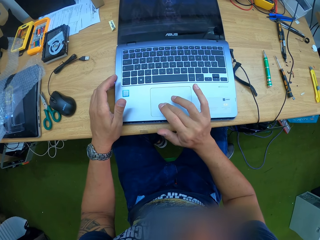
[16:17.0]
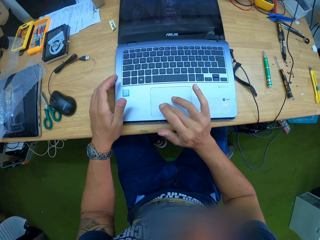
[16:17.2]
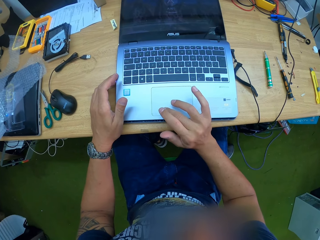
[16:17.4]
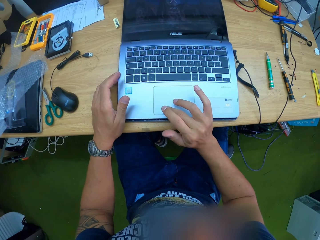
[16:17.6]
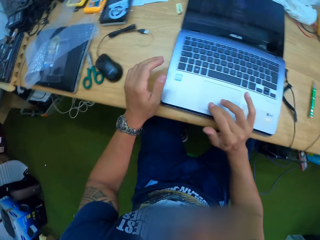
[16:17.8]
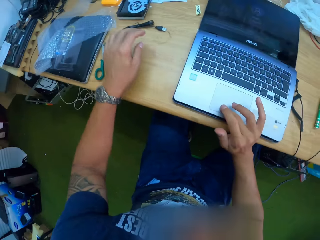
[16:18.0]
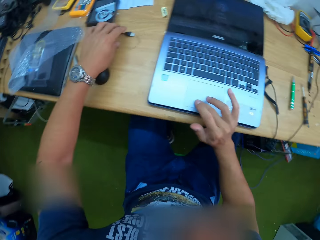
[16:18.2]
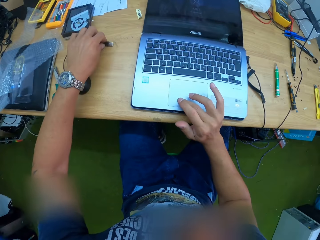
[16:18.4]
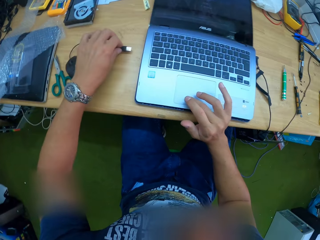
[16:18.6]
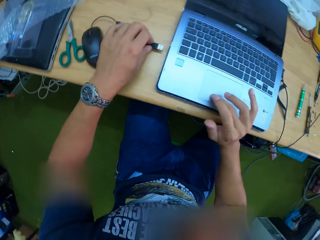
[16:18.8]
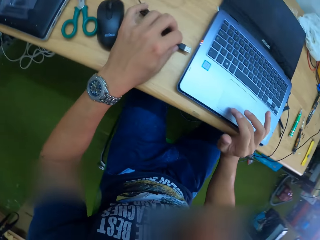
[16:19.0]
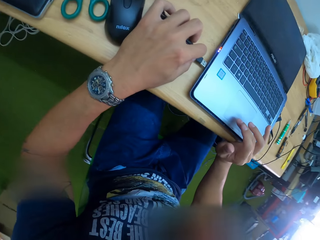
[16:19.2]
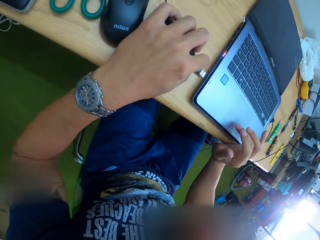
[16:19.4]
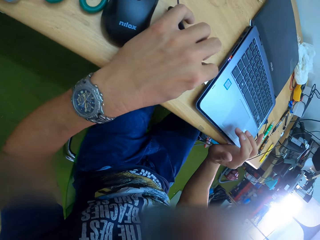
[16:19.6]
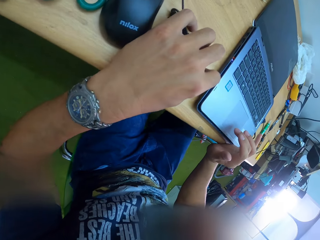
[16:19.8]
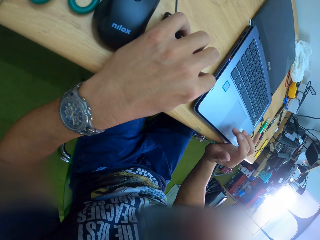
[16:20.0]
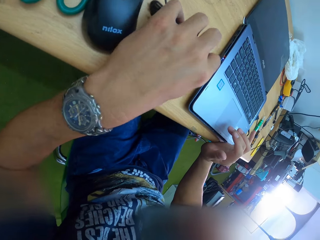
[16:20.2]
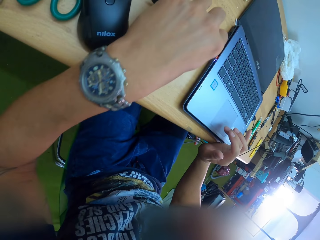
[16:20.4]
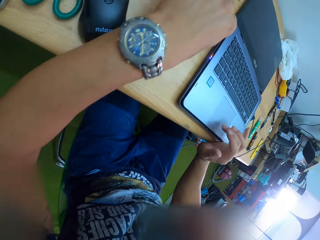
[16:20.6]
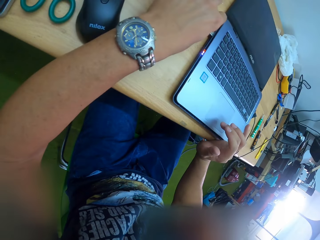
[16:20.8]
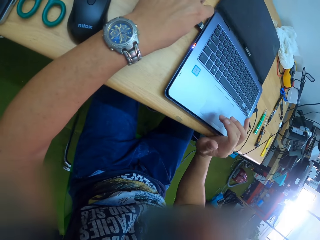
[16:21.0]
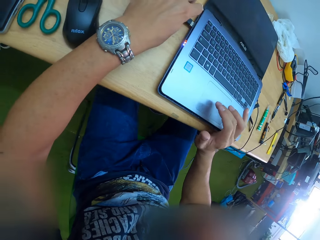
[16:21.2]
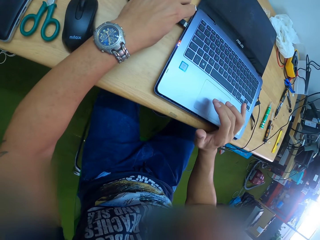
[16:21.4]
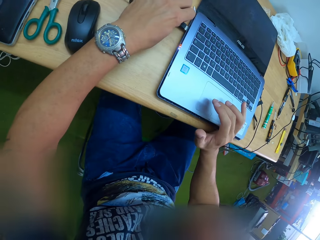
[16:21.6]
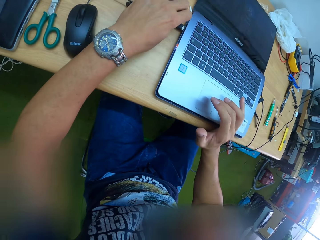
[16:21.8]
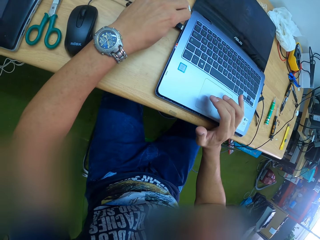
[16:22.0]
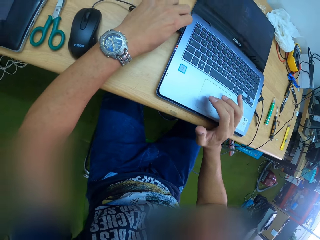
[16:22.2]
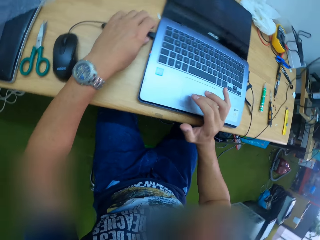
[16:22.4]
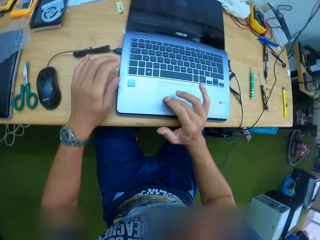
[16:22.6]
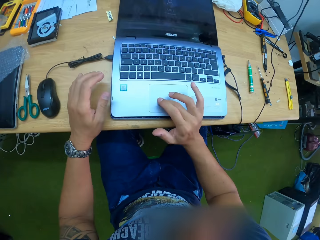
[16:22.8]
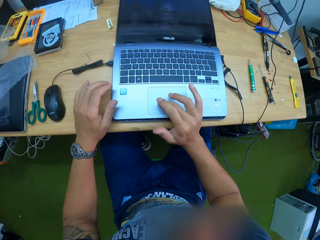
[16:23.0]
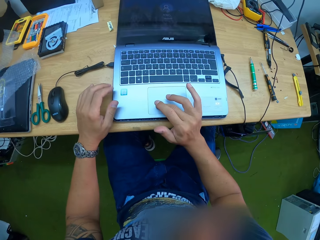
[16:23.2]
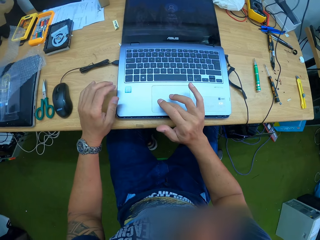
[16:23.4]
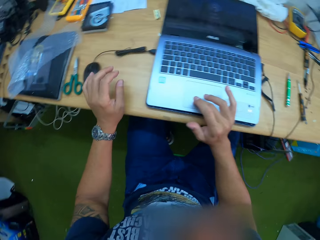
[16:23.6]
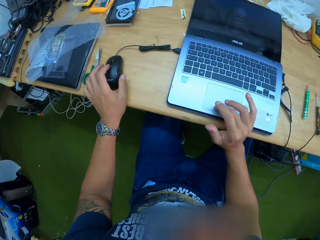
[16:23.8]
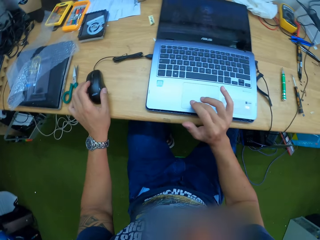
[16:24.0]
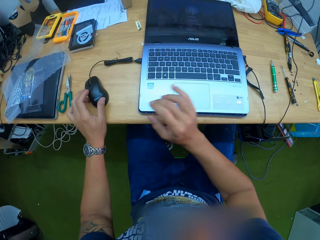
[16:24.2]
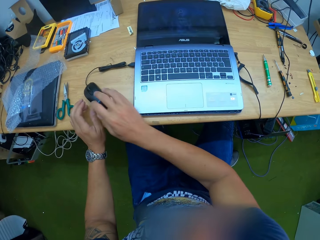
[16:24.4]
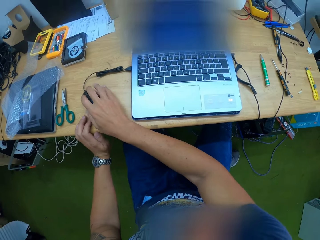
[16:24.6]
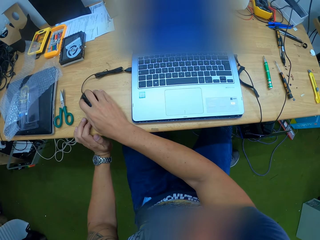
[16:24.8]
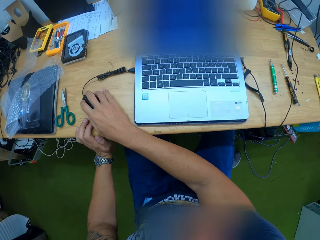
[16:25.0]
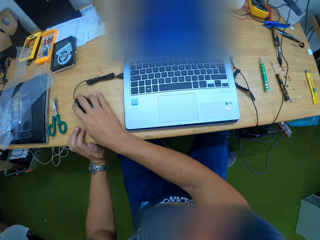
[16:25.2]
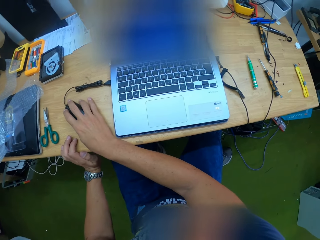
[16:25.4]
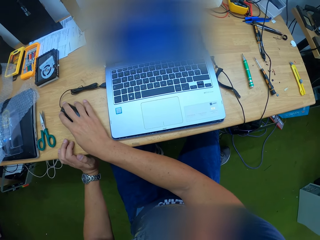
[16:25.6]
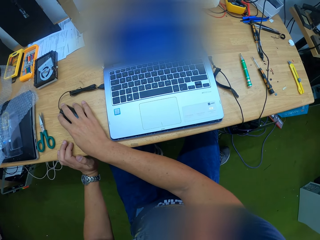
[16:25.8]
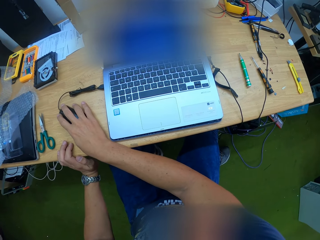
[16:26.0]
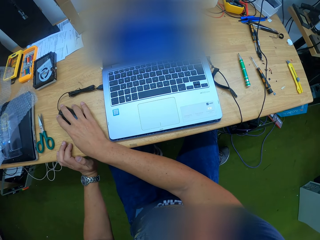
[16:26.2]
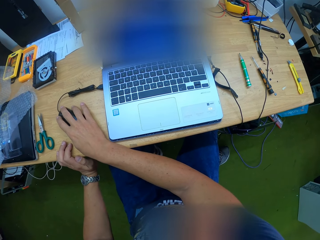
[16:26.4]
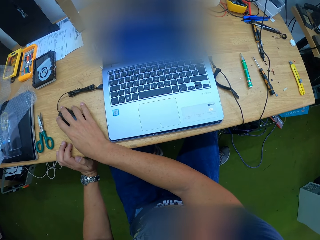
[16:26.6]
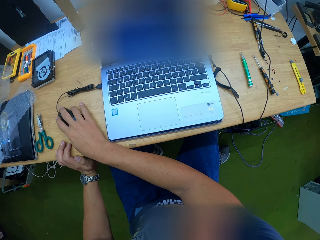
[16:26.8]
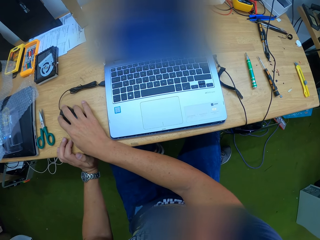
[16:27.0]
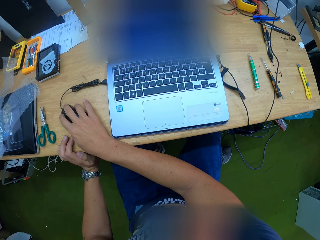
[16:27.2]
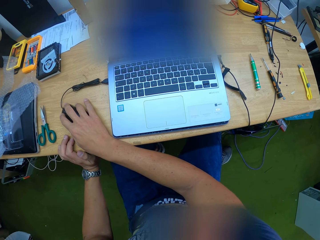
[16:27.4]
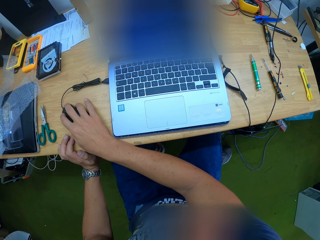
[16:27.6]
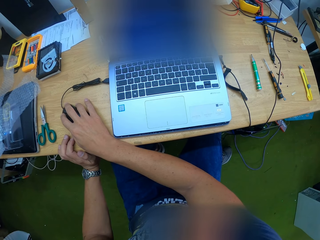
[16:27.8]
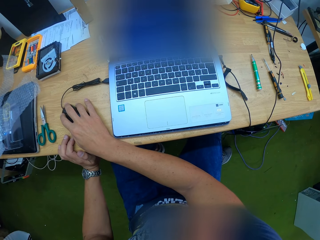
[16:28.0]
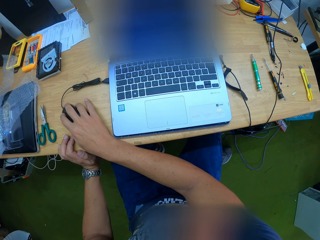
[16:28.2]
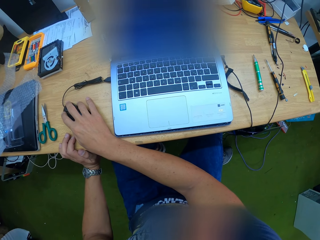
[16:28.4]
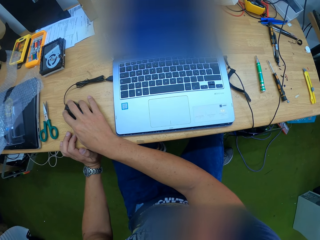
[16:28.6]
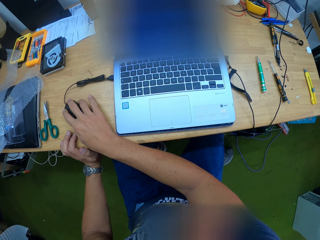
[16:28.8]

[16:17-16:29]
The camera wearer picks an external mouse's plug from the table with his left hand. He inserts the external mouse's plug in its port on the laptop with his left hand. He operates the laptop's touchpad with his right hand. He picks the mouse from the table with his left hand. He moves the mouse. He passes the mouse to his right hand from his left hand. He operates the mouse on the table with his right hand.

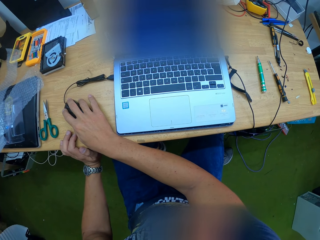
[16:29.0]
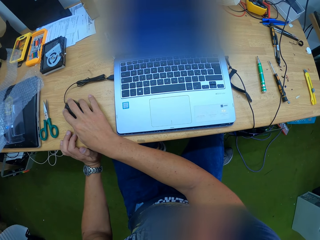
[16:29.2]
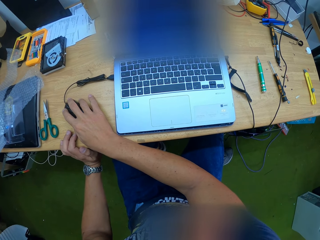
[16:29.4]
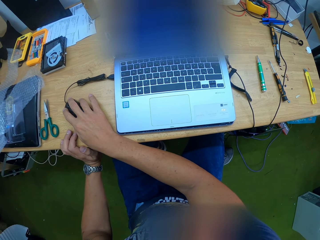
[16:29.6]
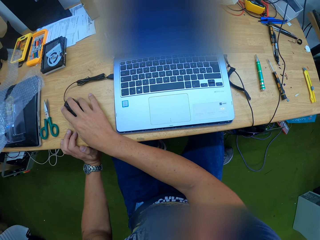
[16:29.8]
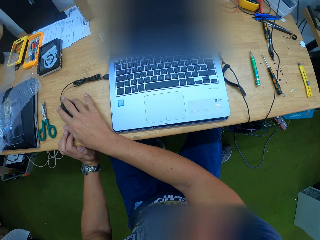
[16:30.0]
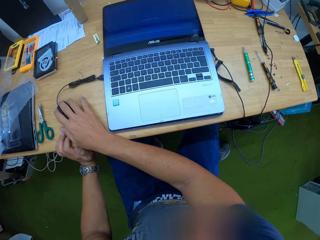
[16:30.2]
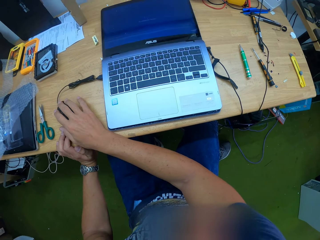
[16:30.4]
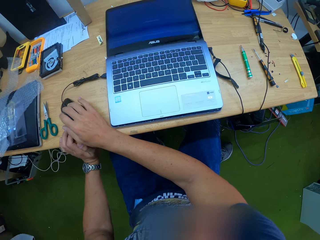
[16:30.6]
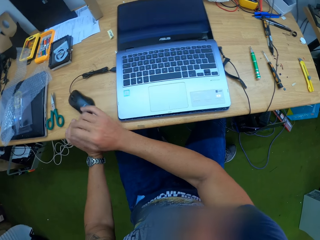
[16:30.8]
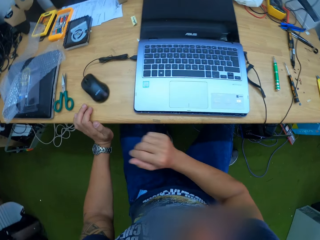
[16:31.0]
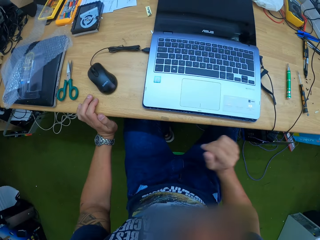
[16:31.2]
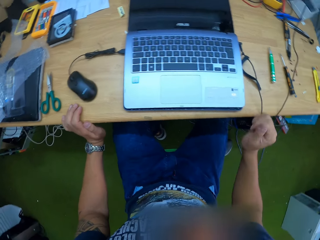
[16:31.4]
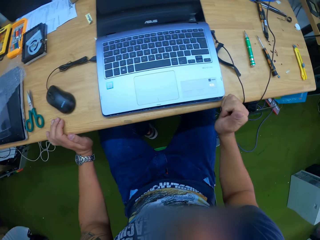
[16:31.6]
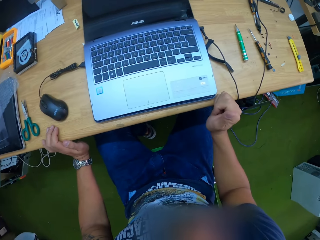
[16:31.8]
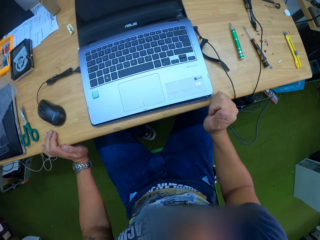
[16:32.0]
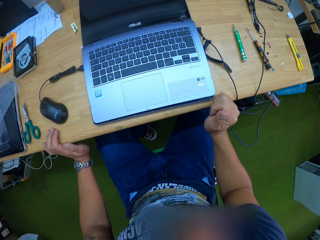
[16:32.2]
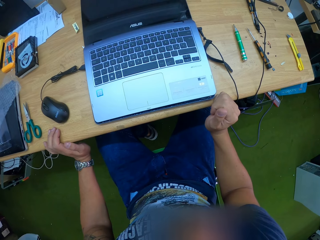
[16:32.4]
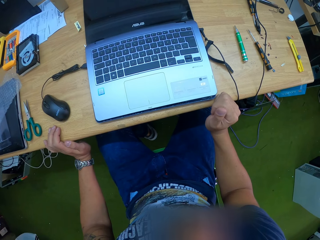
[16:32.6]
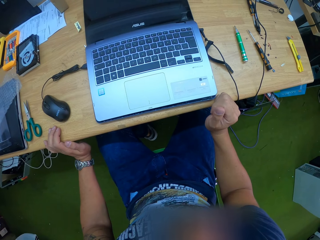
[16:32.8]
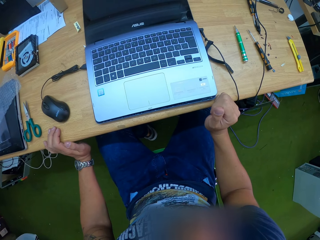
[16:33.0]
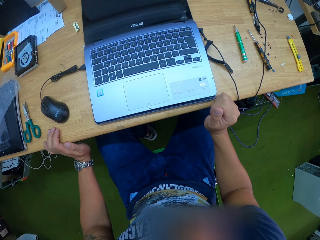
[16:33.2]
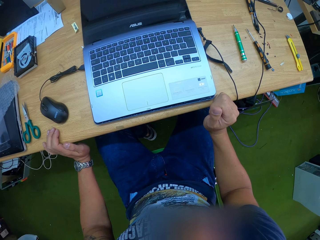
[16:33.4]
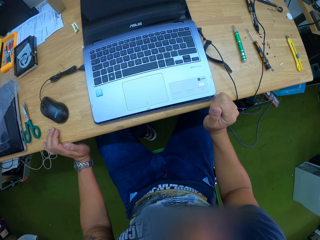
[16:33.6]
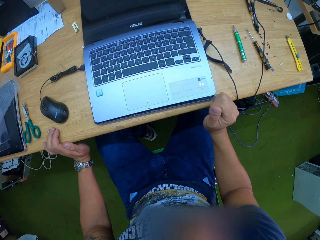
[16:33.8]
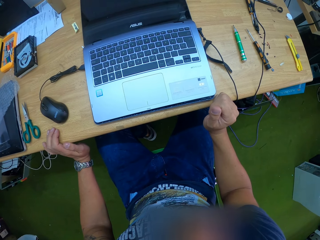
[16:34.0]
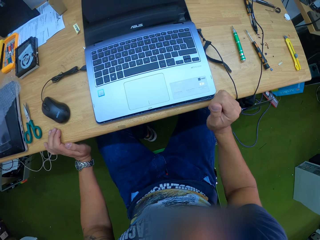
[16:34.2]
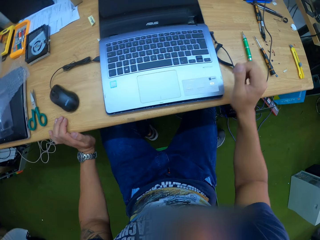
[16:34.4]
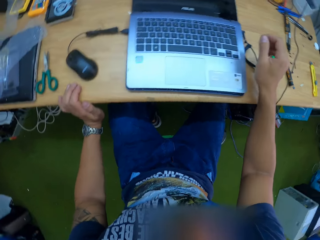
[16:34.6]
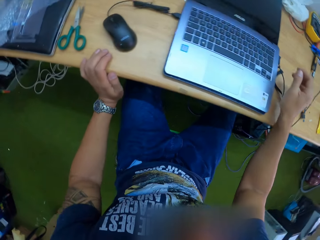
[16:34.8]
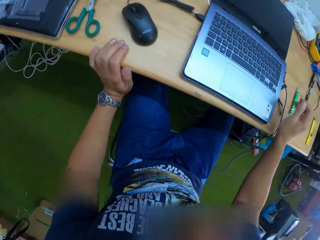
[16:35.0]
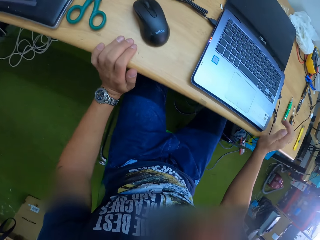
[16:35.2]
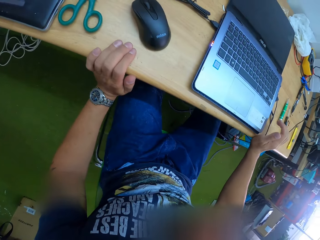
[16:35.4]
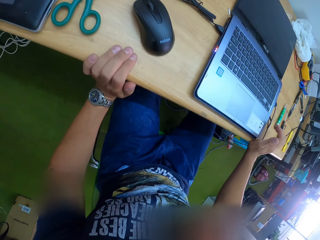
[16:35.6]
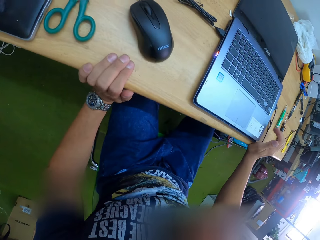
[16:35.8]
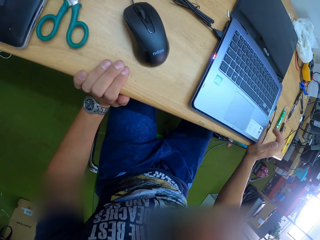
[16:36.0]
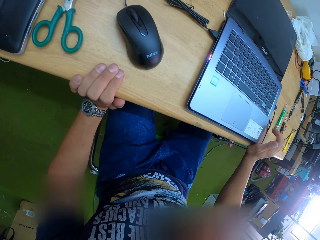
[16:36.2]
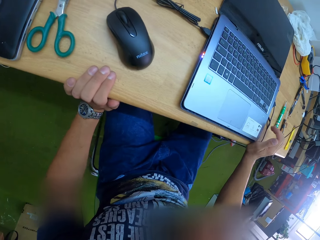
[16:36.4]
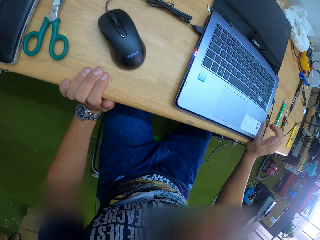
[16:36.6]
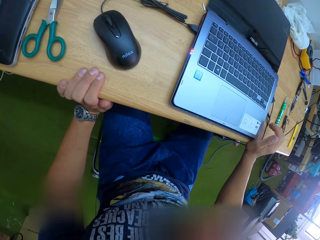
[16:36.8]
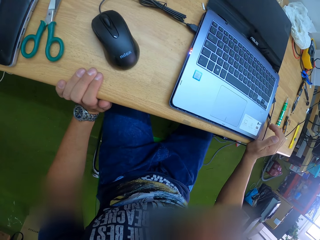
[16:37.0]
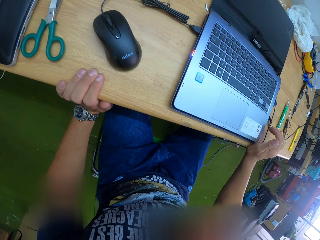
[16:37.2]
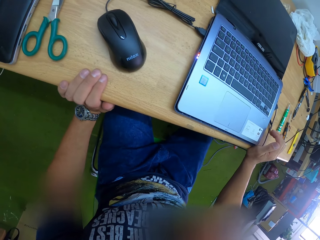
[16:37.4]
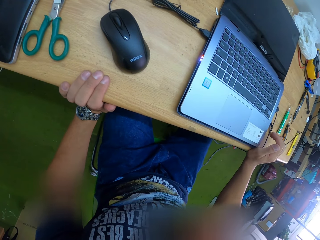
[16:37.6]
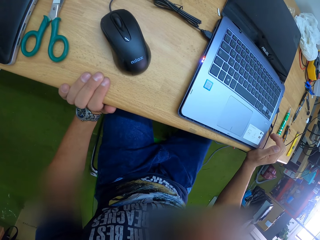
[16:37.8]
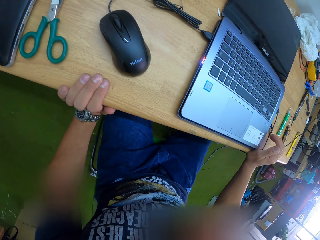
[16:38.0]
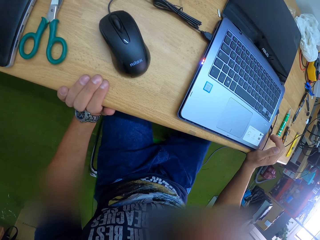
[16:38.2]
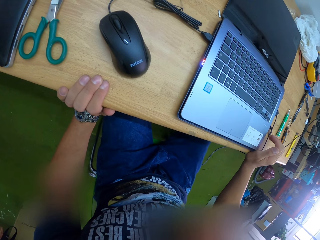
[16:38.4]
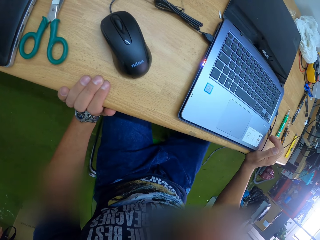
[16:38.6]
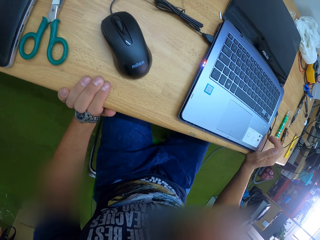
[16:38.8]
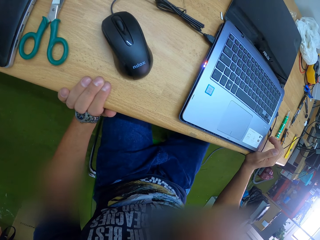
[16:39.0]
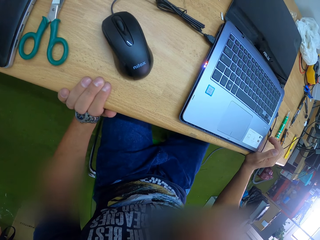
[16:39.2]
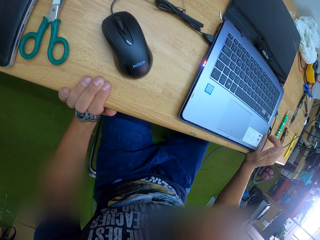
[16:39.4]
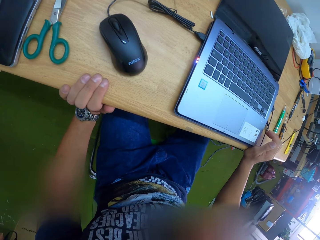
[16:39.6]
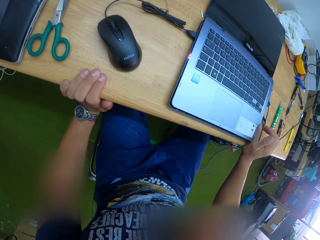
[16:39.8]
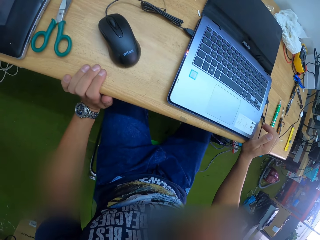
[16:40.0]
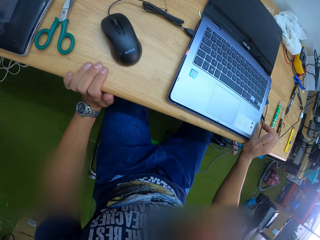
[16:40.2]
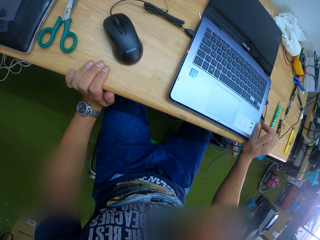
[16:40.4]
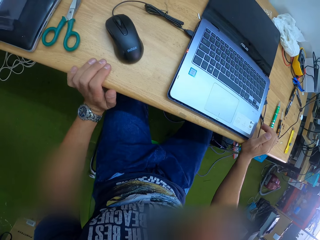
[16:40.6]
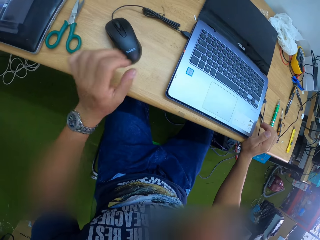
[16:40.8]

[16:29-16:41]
The camera wearer rests his right hand on the table.
